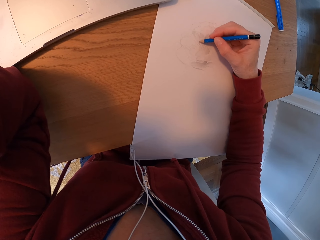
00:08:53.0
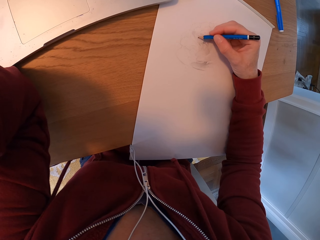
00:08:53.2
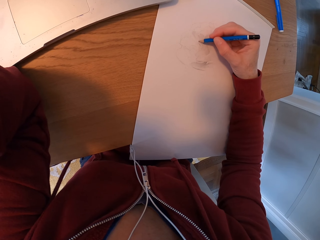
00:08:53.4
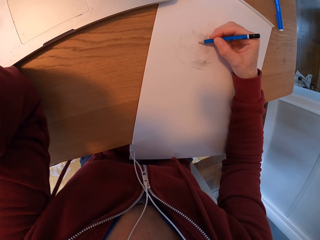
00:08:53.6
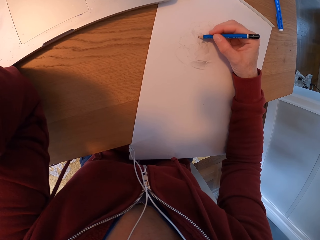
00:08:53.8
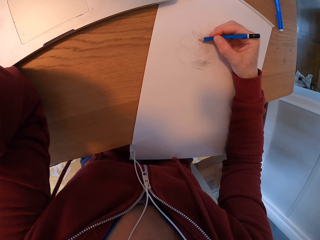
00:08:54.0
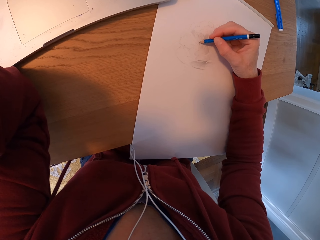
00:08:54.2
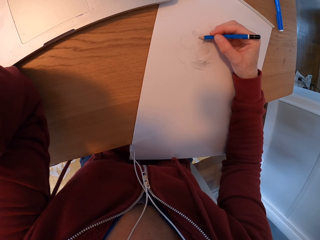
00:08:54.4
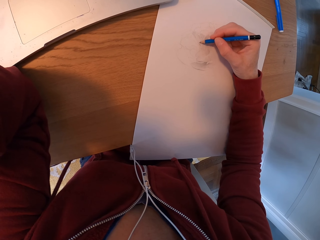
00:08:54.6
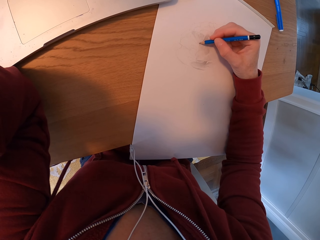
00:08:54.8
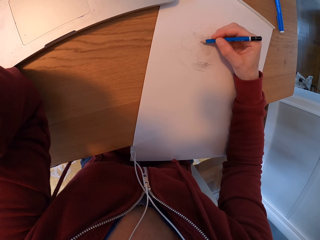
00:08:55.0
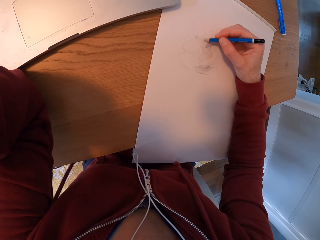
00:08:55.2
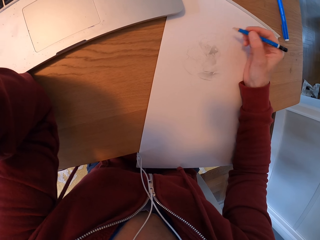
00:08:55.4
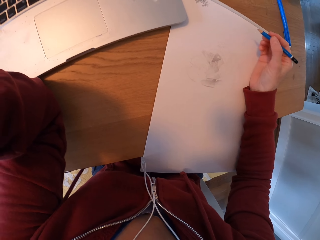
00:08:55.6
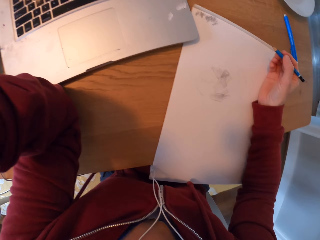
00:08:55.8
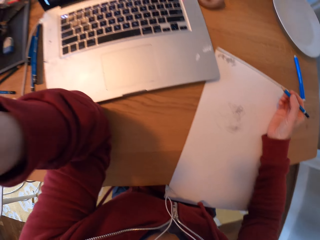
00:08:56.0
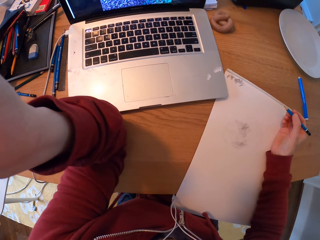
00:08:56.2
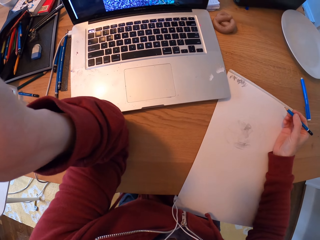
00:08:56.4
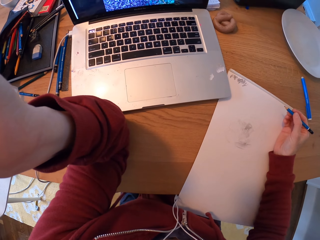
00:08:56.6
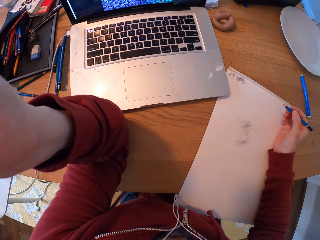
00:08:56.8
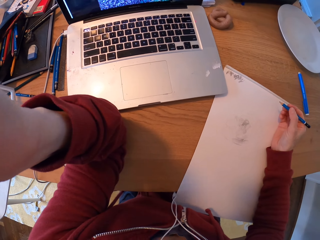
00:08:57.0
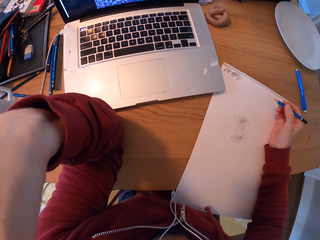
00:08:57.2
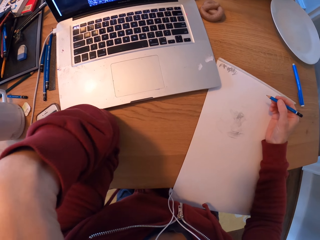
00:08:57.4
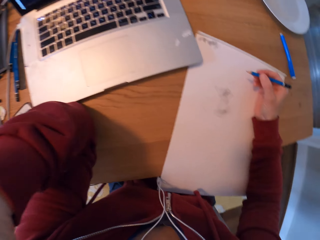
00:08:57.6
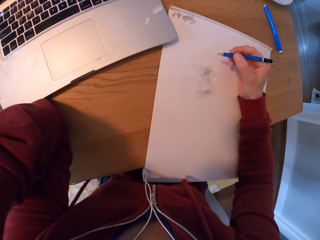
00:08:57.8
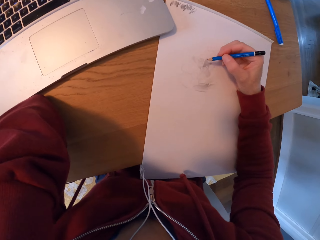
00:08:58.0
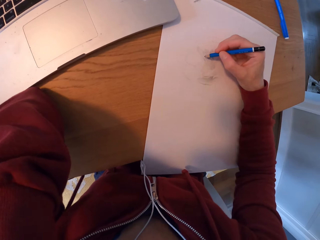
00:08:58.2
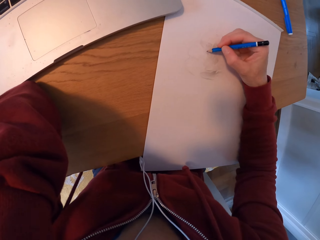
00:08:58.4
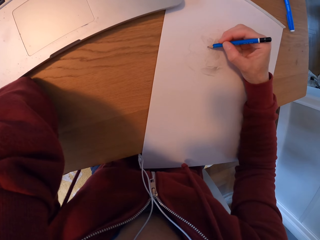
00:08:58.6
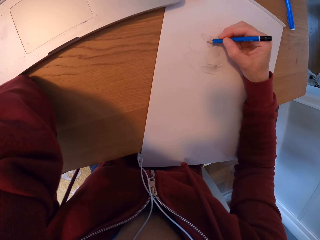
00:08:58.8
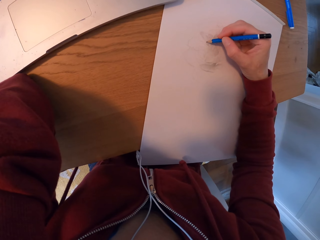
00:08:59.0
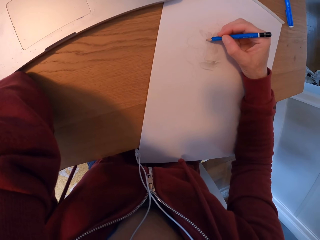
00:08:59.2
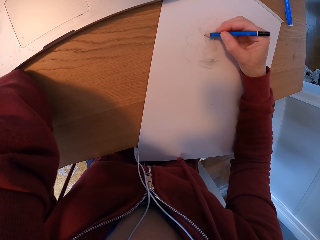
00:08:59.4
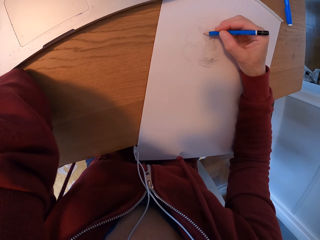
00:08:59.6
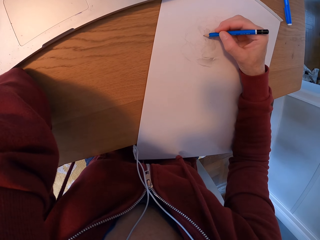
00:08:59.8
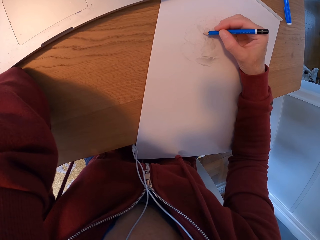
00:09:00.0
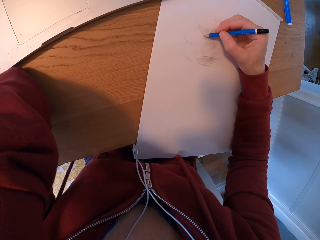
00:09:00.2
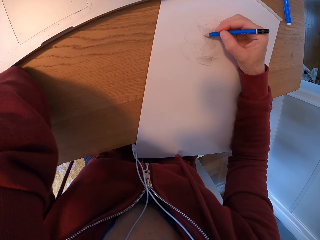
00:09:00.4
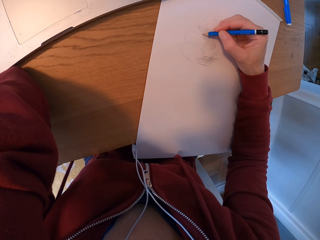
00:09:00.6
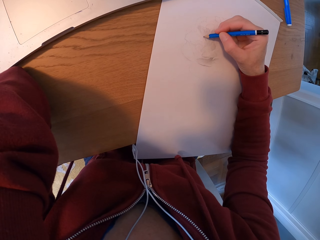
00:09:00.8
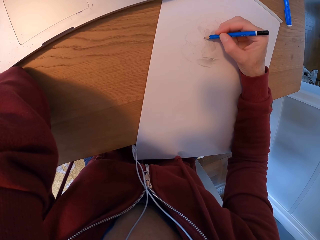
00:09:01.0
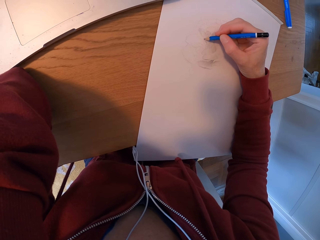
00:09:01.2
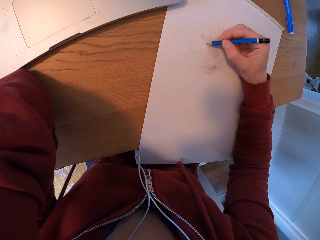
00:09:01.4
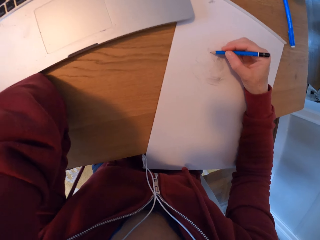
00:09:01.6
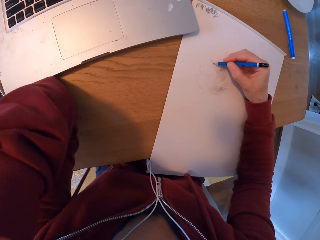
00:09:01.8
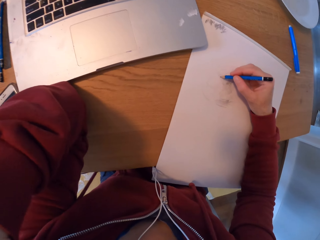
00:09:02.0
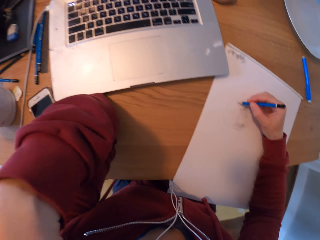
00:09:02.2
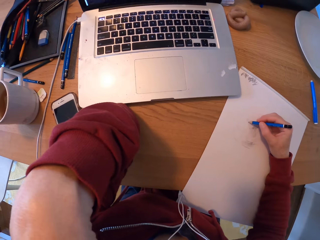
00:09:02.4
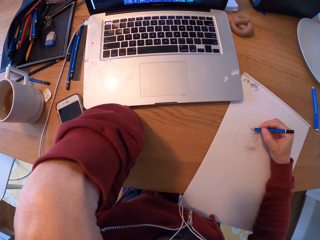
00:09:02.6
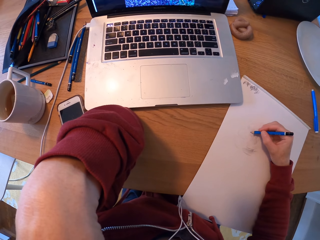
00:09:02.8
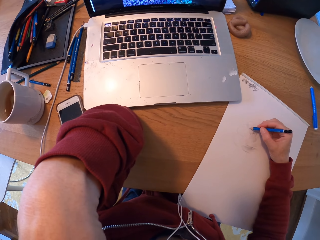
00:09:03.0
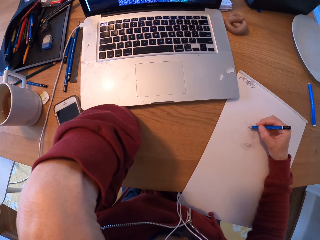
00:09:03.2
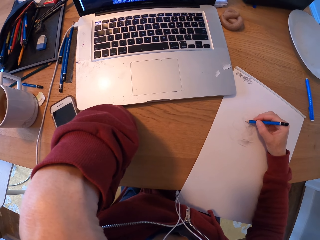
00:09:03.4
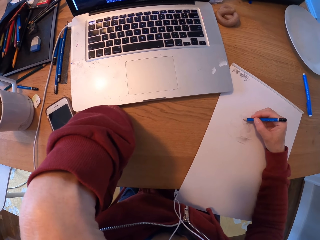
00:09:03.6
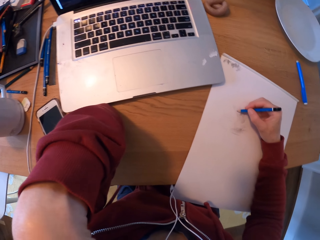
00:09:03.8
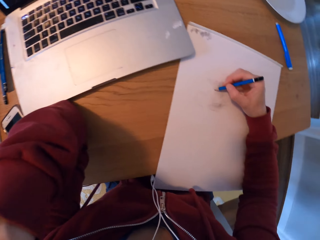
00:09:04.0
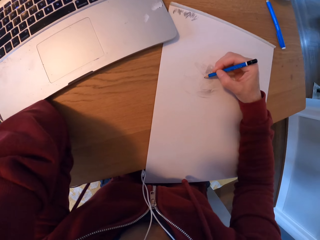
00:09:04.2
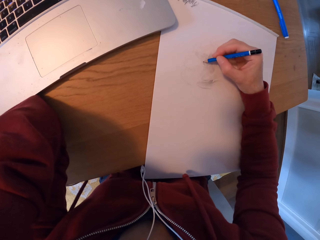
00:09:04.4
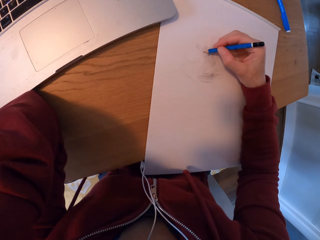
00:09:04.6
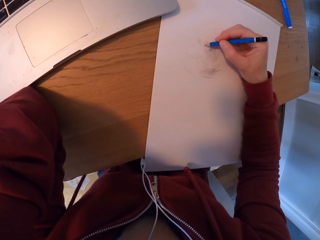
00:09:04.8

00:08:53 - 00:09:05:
The camera wearer turns around the room. They draw on the paper.

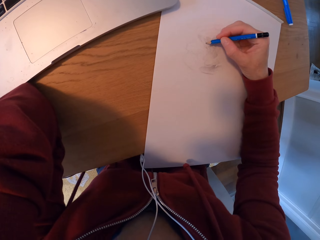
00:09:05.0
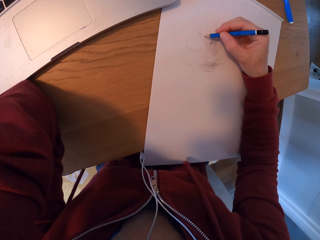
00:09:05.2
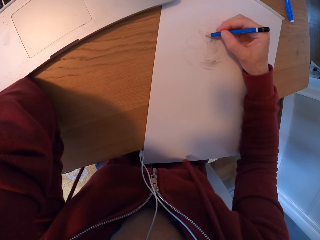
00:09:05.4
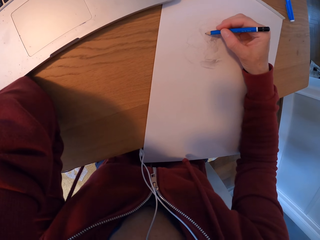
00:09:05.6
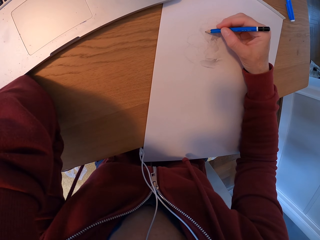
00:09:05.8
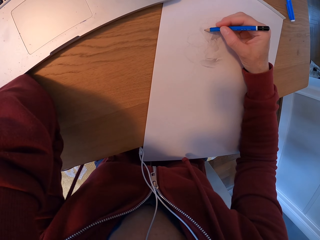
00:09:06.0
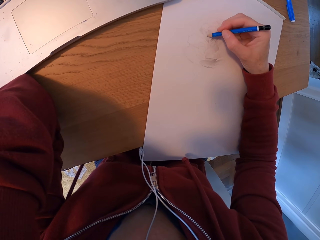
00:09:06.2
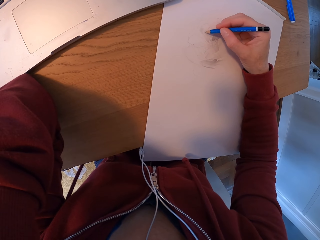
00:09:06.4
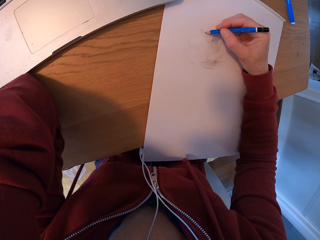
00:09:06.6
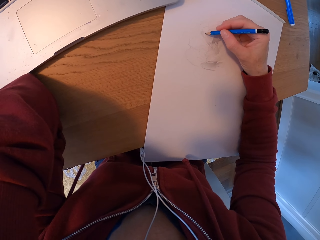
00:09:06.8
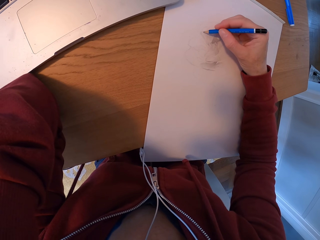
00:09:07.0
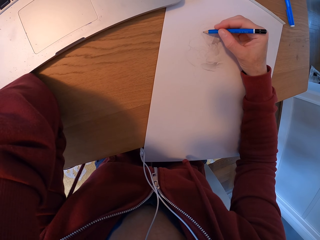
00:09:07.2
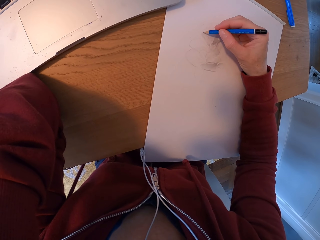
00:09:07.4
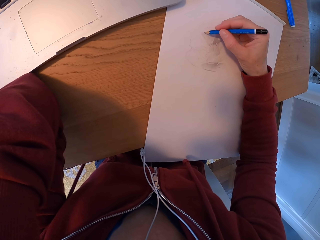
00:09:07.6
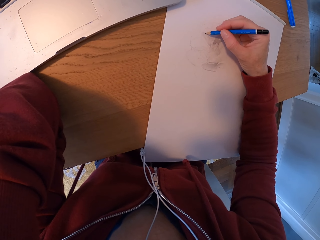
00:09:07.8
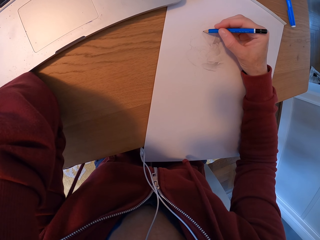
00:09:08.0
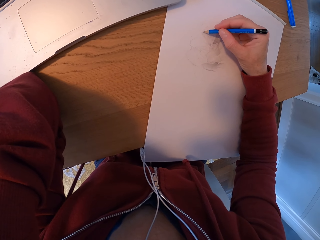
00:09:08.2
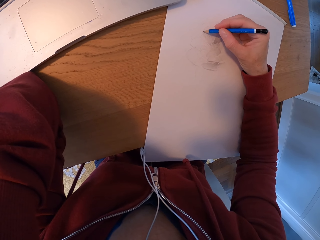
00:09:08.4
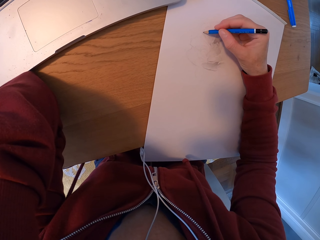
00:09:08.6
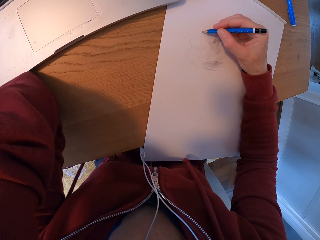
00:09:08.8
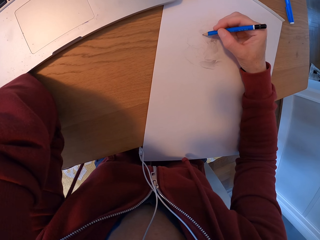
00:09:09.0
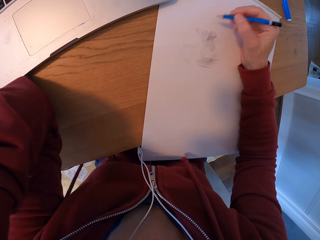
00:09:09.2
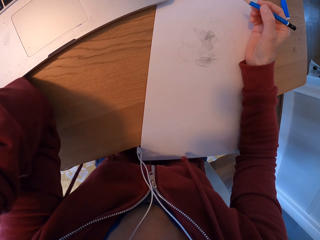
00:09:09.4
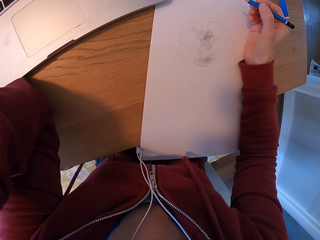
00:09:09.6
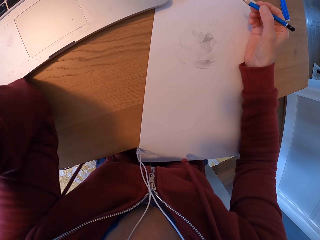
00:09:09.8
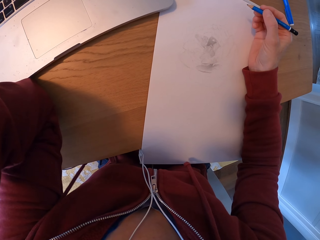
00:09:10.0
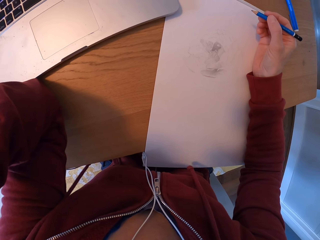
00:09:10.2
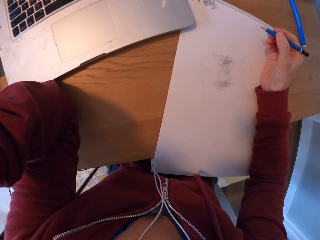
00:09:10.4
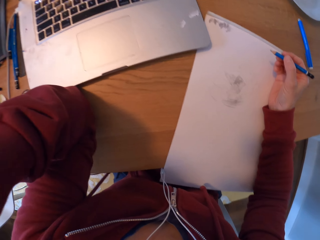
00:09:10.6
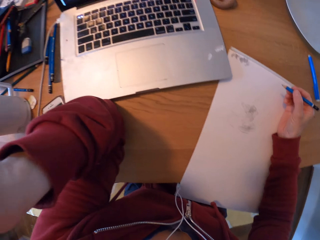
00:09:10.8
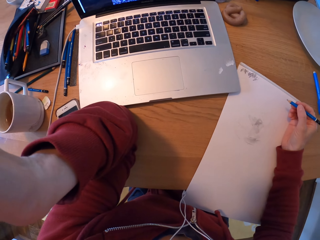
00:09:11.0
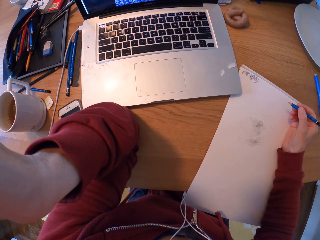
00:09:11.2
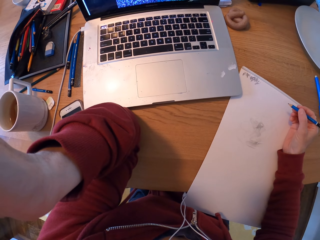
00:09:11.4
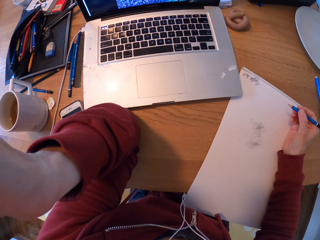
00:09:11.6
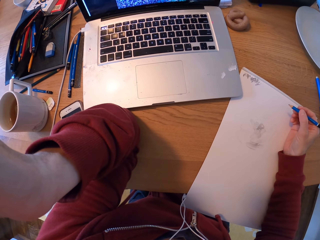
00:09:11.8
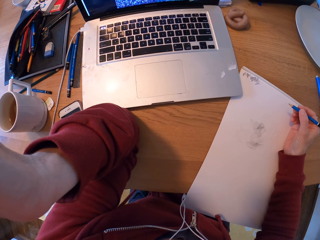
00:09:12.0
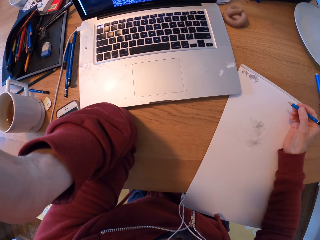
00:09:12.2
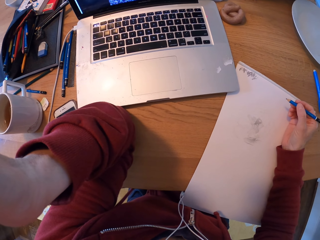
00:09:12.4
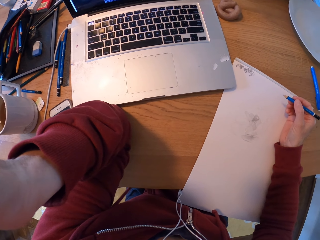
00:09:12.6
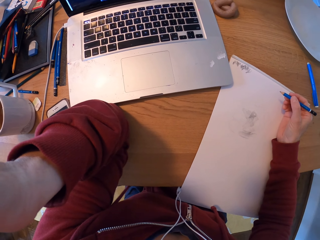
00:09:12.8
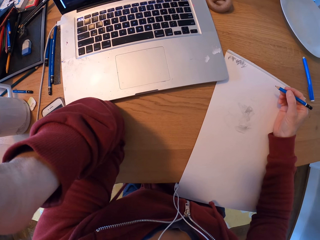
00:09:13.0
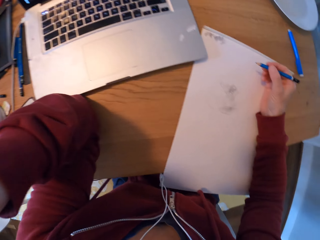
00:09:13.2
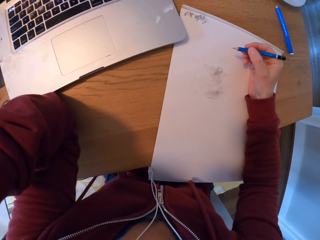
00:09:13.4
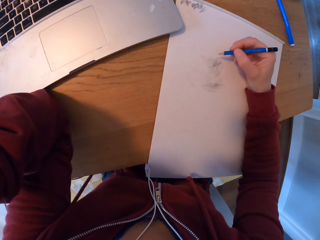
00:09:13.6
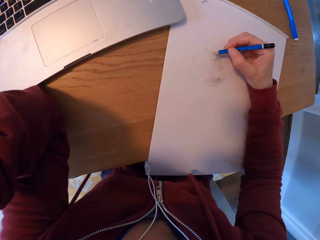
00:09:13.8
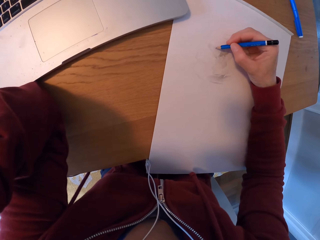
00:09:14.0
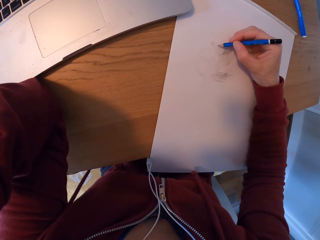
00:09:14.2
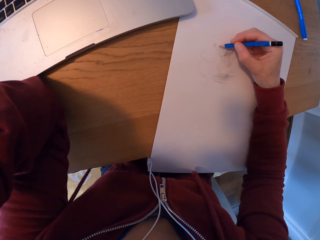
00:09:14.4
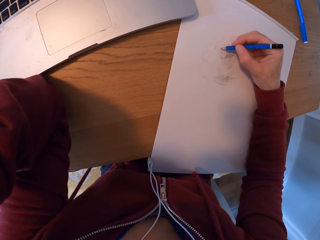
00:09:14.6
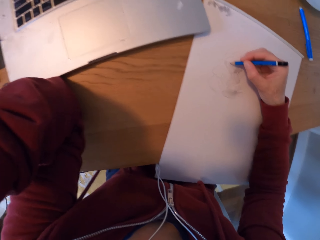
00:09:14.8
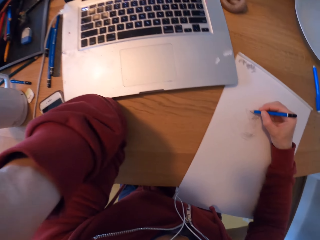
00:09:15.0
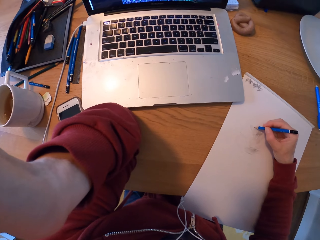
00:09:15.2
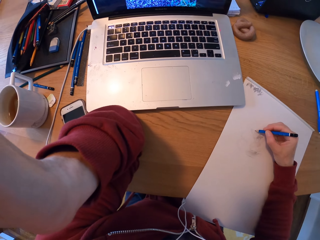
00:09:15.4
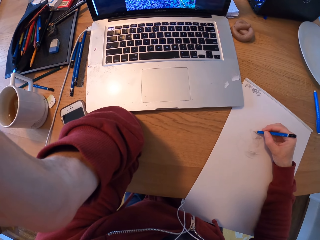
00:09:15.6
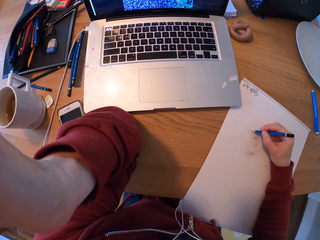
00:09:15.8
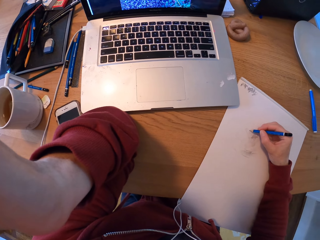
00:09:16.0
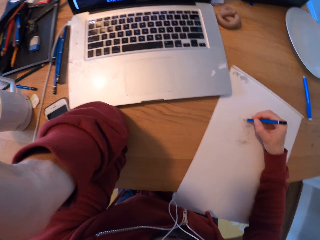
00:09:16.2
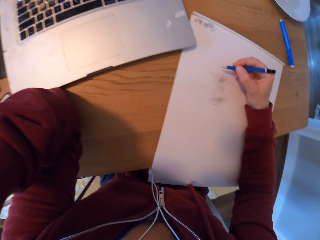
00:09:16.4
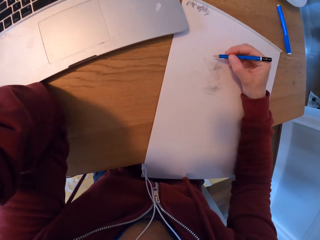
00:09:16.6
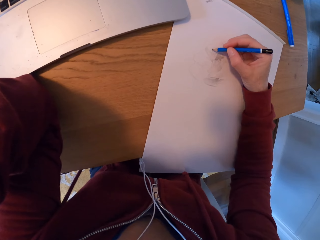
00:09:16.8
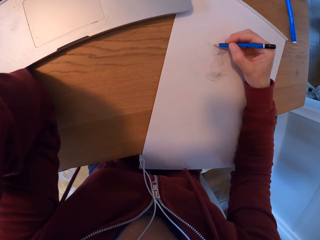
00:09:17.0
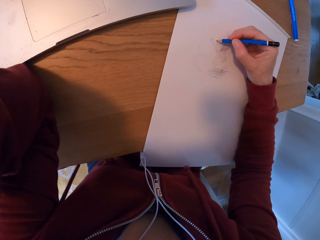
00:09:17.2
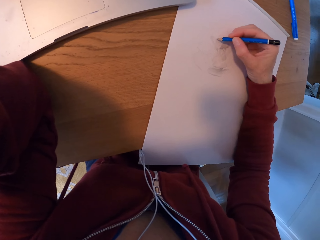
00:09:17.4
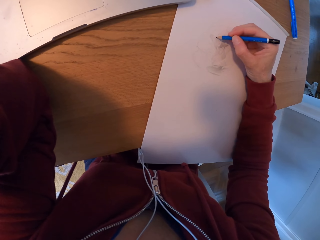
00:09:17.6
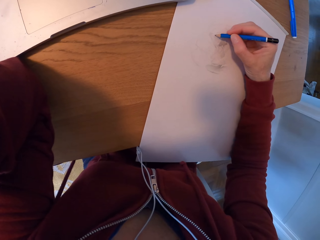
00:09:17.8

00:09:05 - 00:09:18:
The camera wearer turns around the room. They draw on the paper. They look at the laptop.
